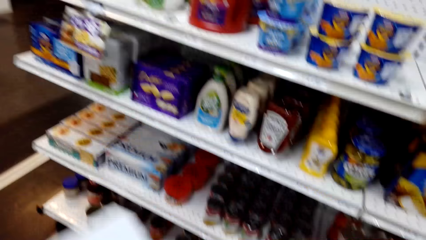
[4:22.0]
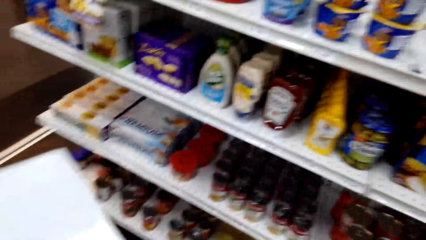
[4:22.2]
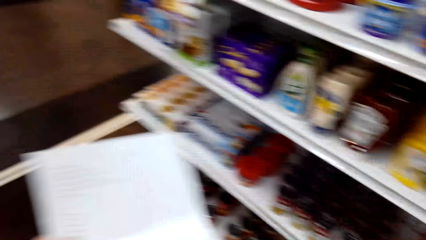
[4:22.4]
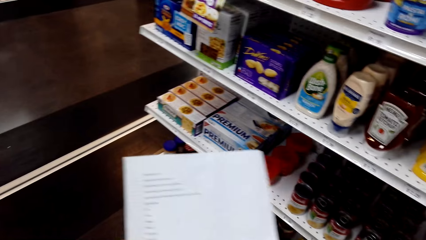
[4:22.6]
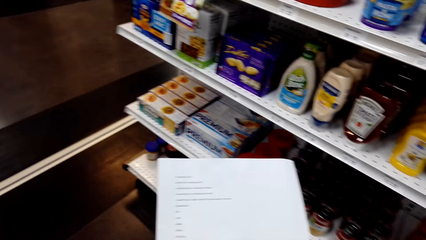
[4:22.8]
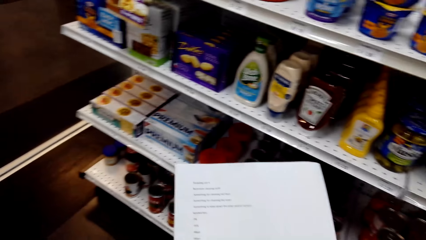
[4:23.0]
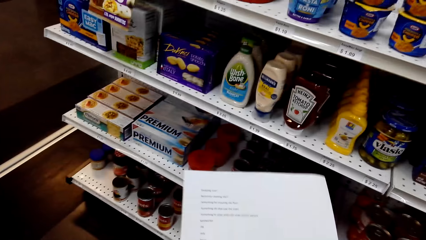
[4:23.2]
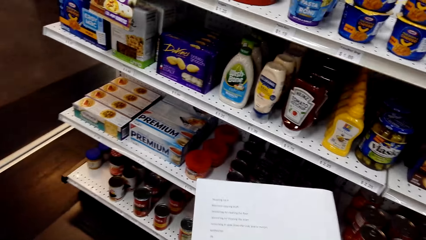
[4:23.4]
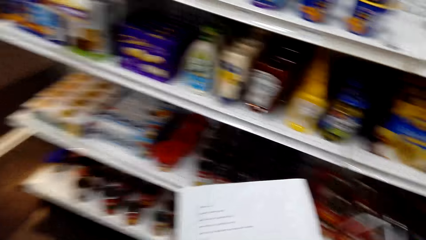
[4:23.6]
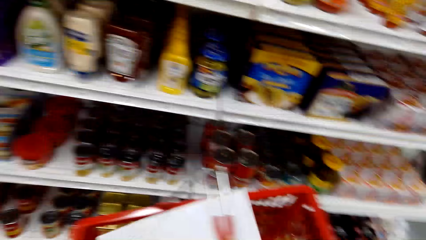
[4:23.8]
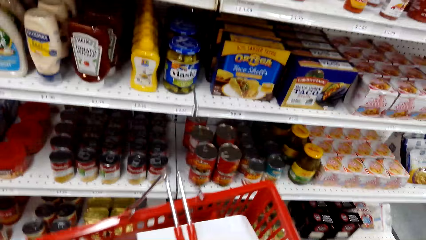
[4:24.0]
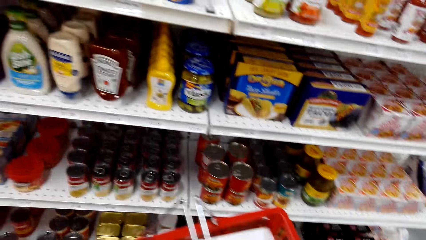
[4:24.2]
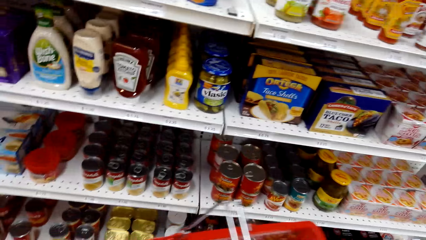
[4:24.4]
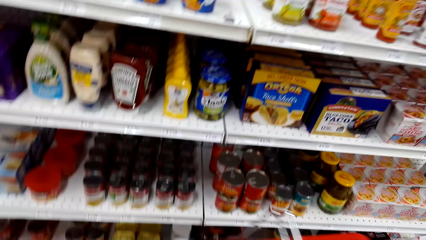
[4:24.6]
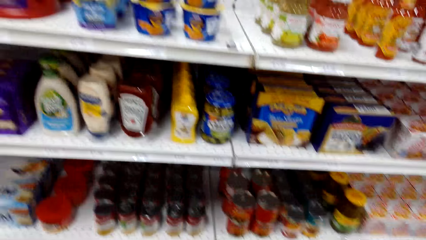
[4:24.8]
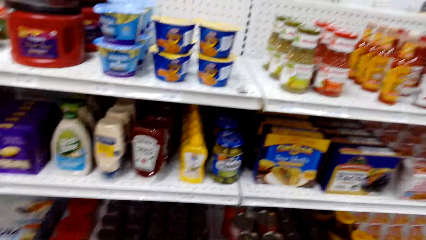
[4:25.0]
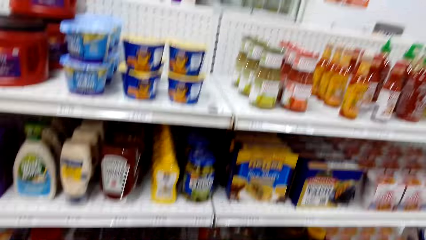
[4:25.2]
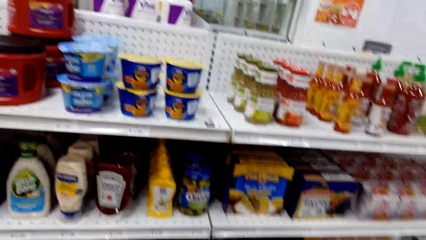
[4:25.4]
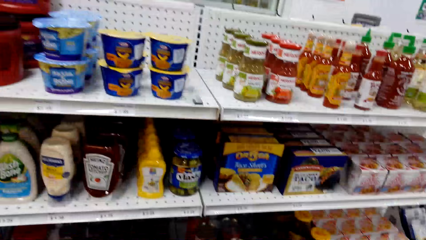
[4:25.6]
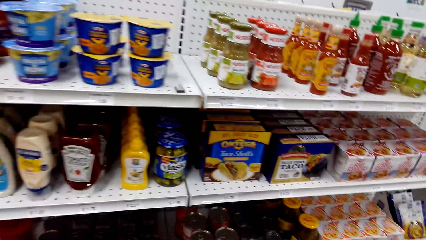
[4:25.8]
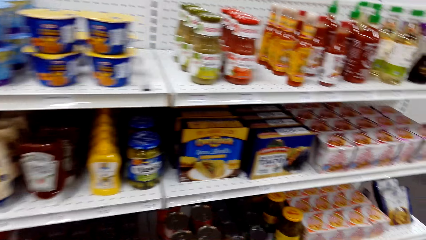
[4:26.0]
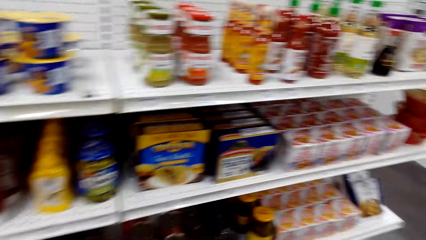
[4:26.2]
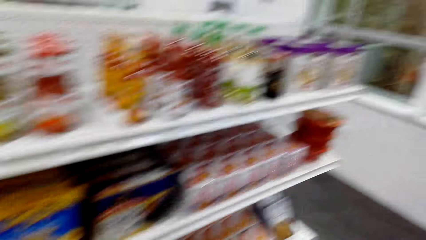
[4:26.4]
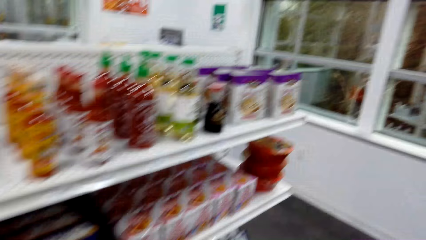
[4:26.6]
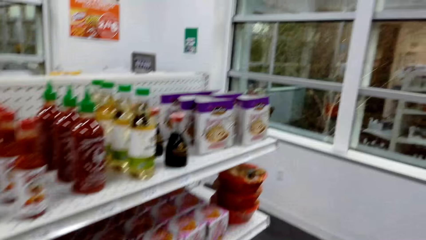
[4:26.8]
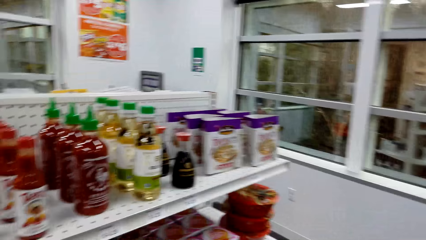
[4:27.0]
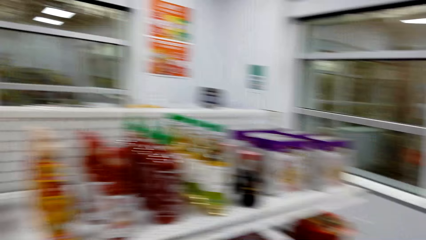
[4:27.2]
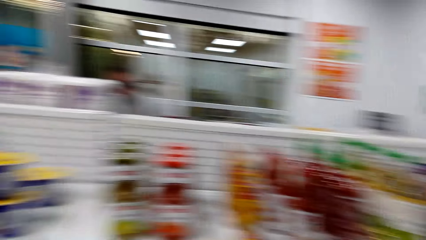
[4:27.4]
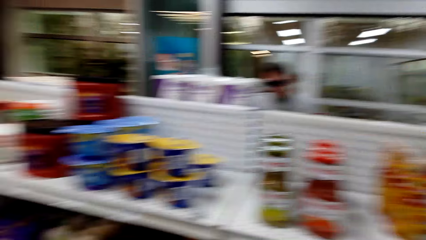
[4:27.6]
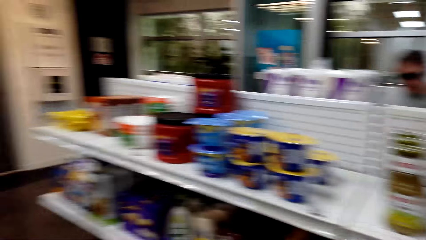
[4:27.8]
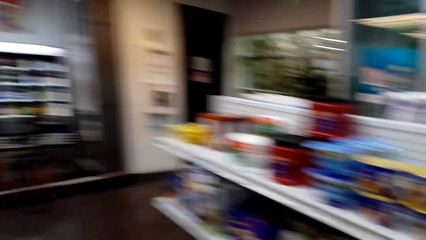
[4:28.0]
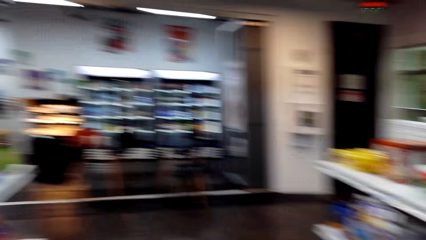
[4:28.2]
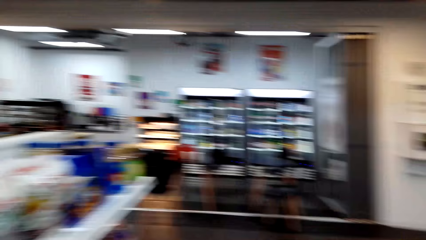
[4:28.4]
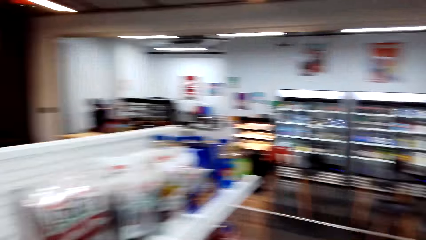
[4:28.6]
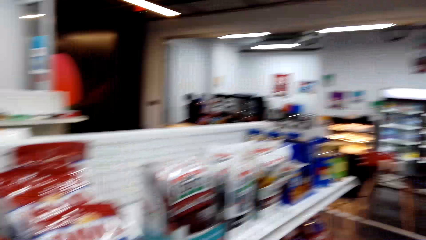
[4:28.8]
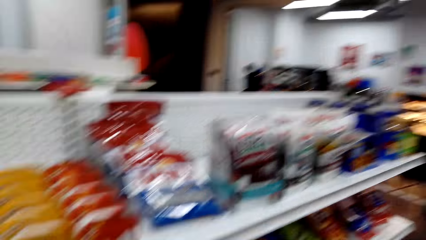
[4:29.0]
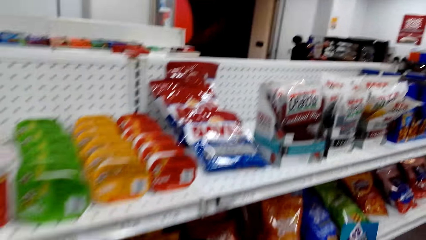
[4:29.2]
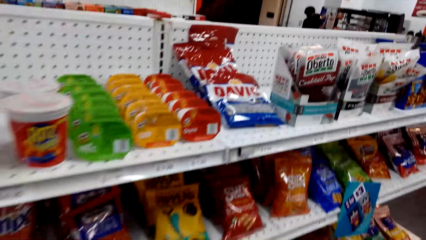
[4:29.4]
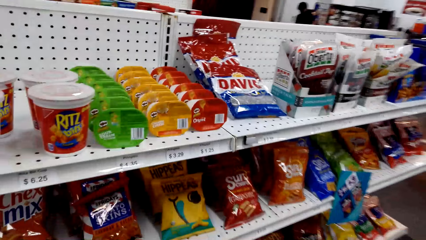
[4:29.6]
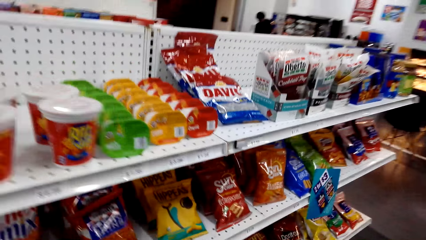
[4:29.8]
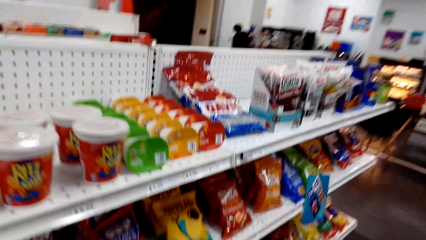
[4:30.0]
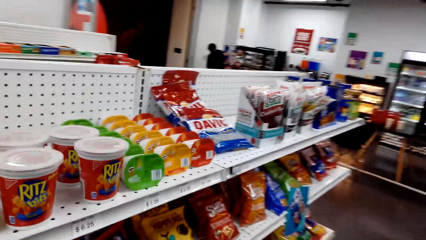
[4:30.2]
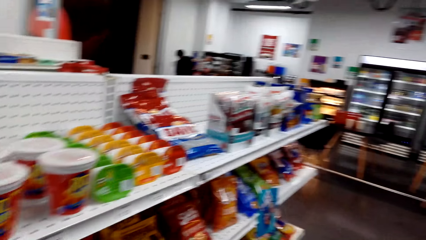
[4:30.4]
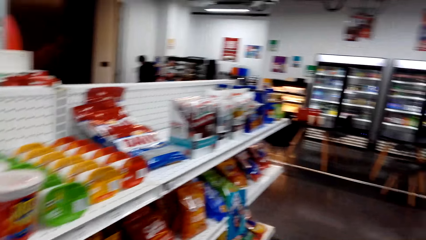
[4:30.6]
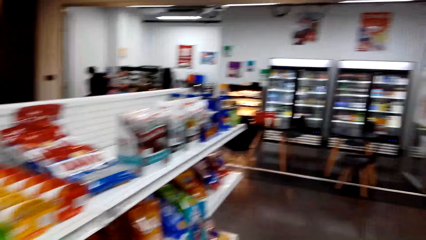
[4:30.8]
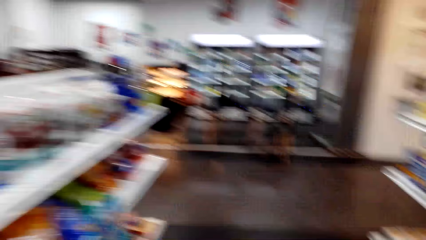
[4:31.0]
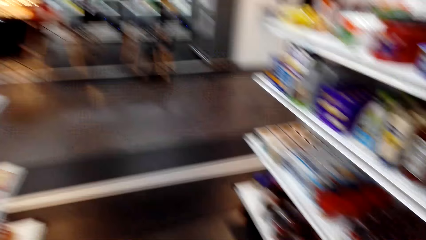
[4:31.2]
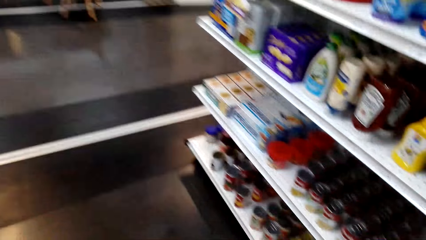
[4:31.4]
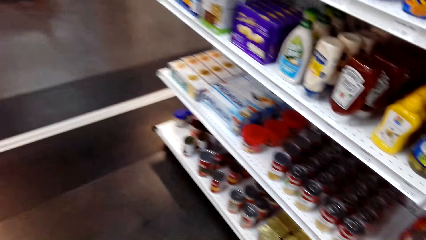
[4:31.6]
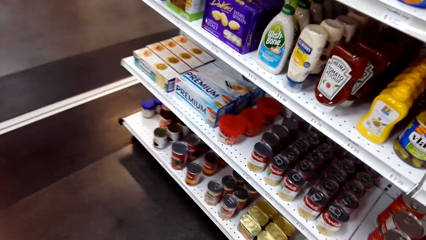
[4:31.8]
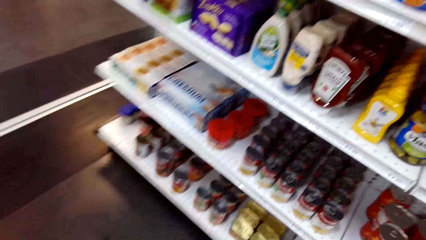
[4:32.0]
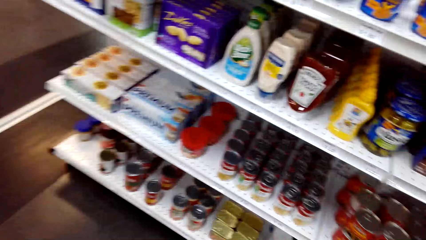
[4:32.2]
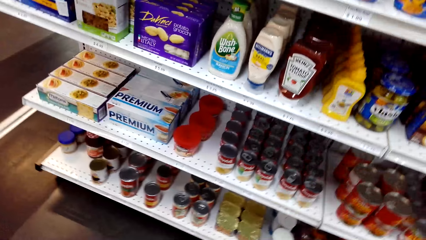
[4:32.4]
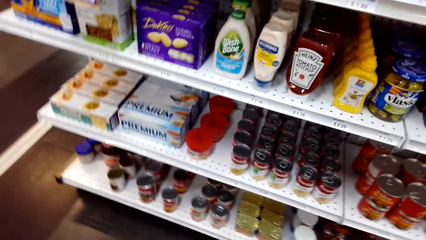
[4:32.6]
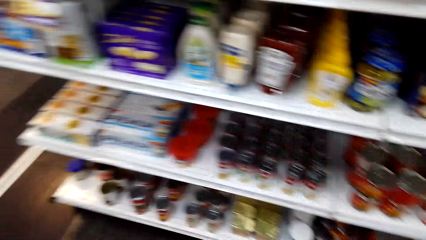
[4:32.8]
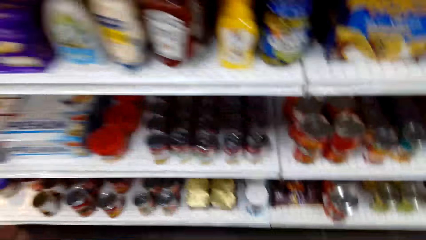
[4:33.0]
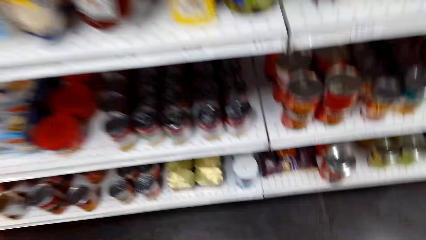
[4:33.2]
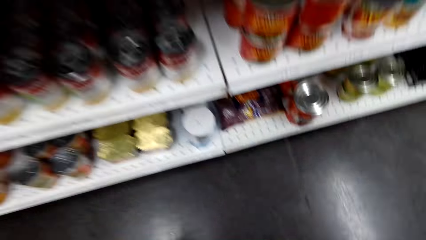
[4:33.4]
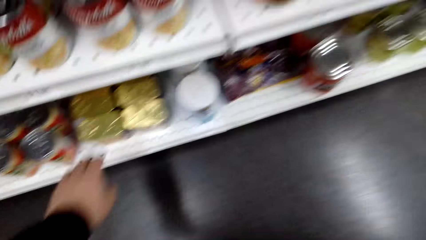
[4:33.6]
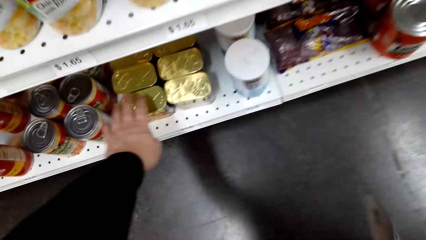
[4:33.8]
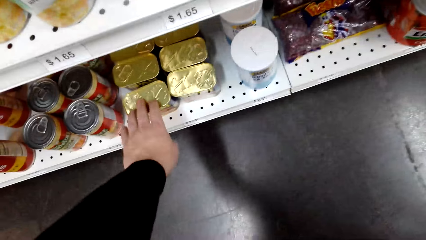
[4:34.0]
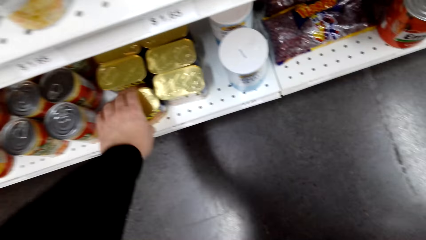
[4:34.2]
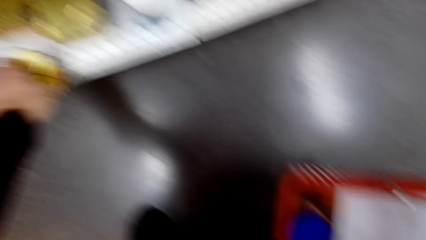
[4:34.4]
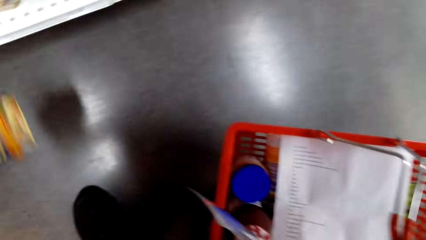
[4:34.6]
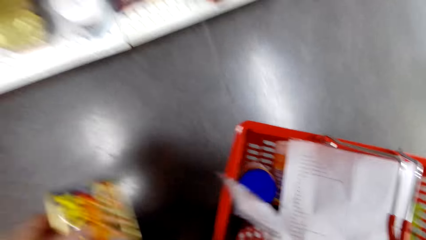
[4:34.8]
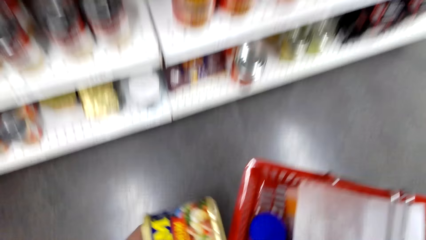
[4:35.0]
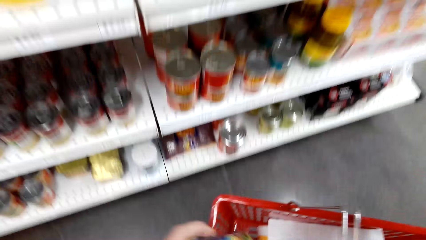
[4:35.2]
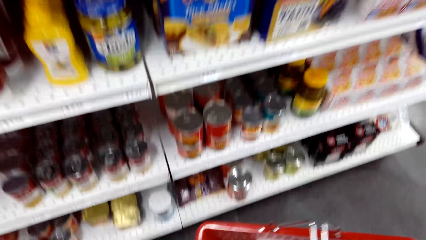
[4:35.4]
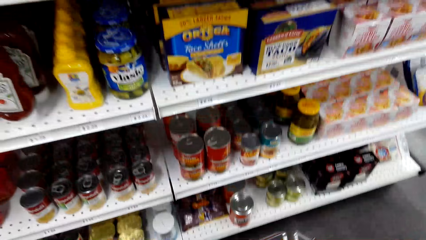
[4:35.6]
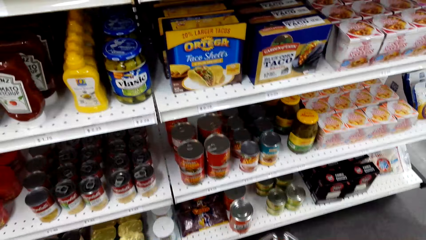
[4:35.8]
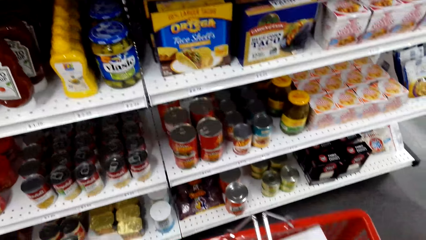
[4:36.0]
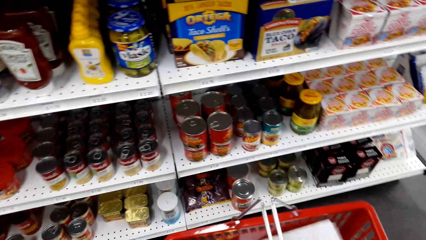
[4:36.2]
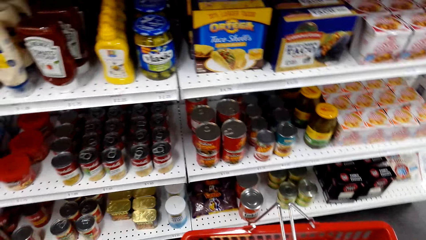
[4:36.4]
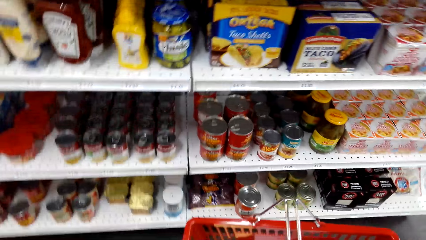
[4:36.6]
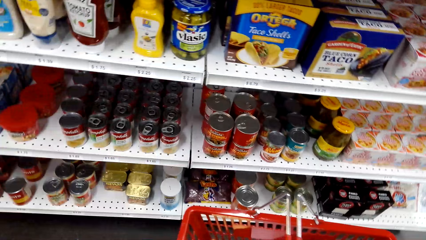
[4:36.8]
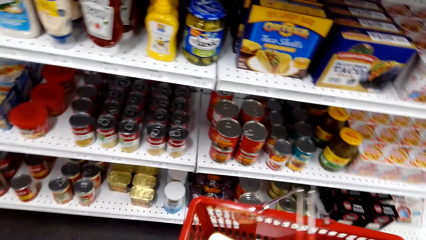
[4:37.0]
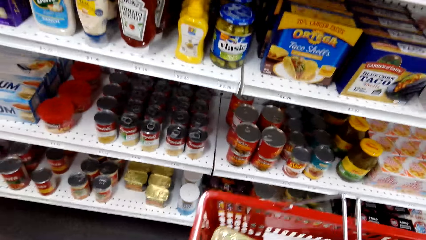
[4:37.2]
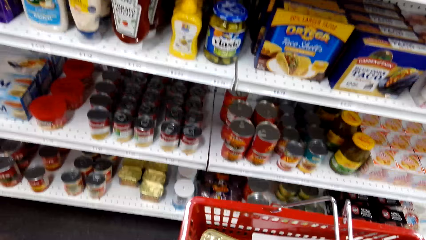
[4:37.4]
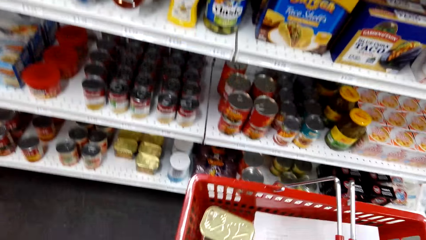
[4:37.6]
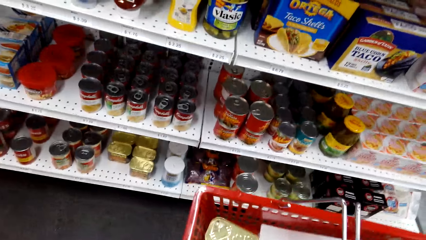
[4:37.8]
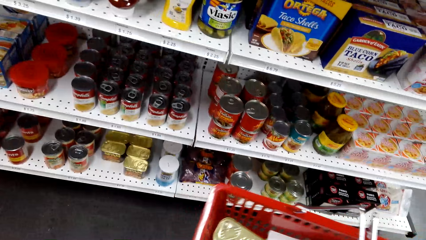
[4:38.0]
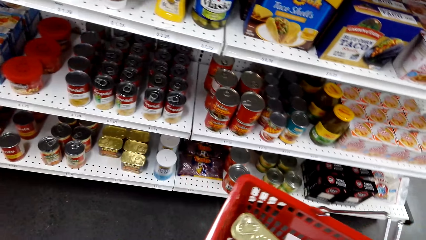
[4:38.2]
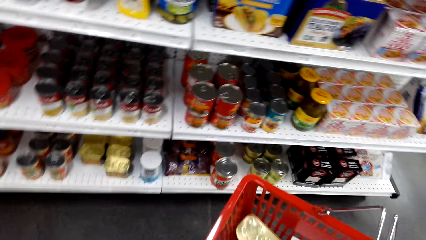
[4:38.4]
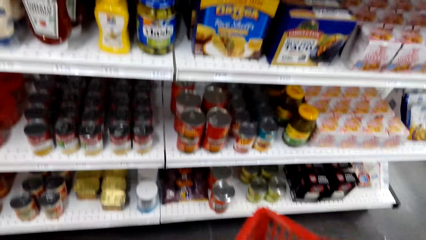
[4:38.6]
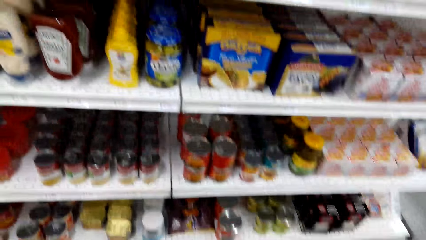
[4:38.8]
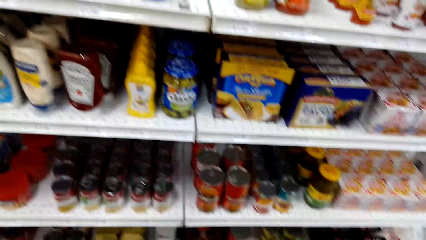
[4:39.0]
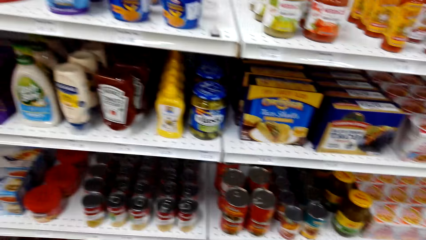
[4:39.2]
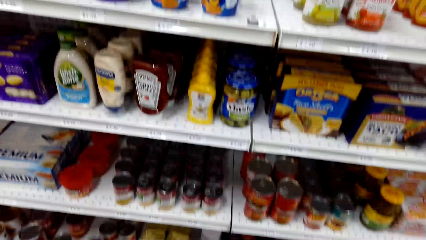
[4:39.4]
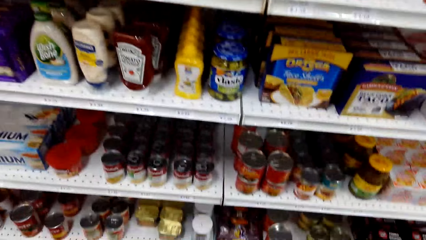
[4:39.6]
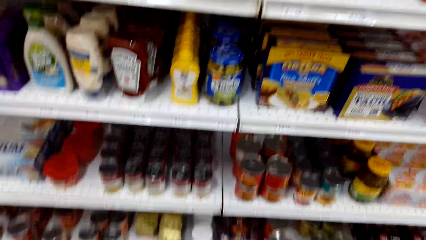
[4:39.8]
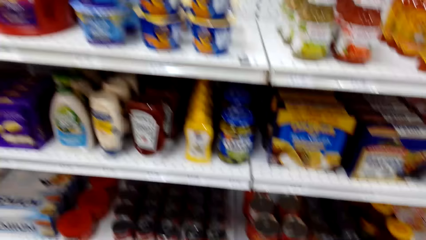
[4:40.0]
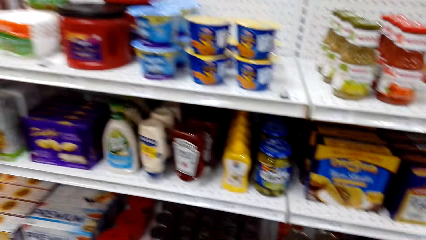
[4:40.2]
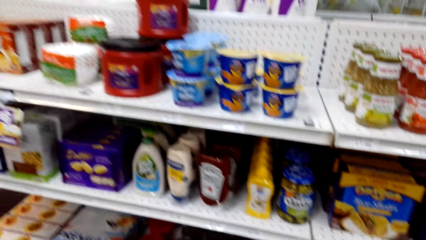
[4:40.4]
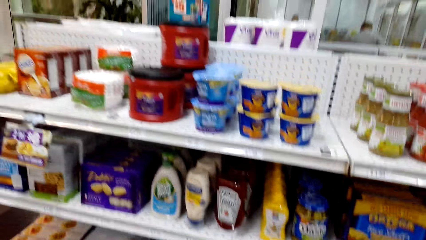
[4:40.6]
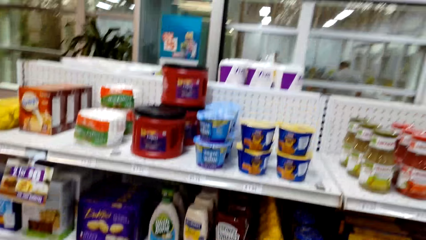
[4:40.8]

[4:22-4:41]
The camera wearer drops the shopping list in the shopping basket. They pick a bottle of something and drop the bottle in the basket.
